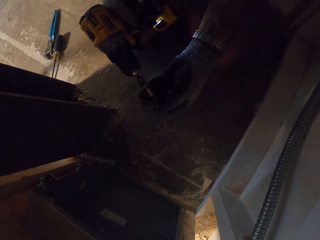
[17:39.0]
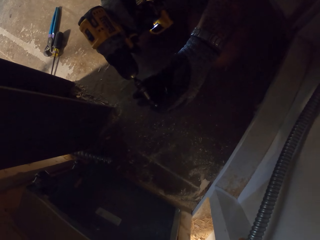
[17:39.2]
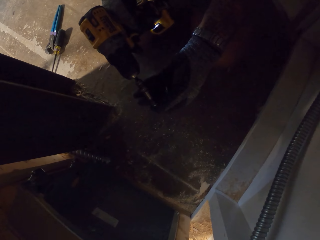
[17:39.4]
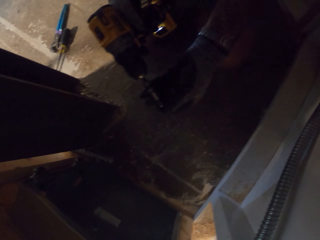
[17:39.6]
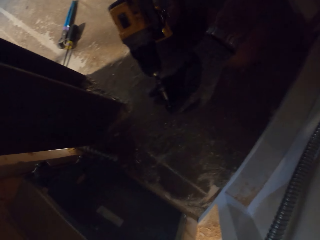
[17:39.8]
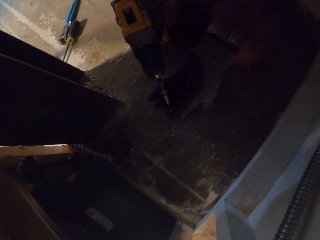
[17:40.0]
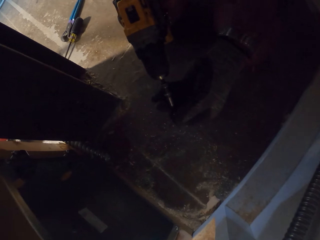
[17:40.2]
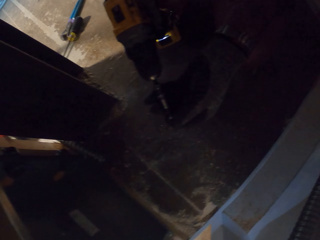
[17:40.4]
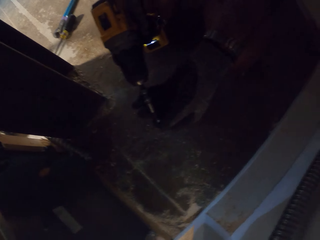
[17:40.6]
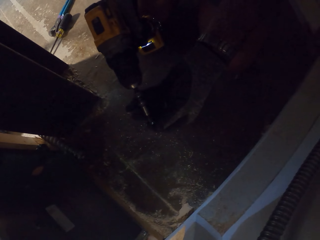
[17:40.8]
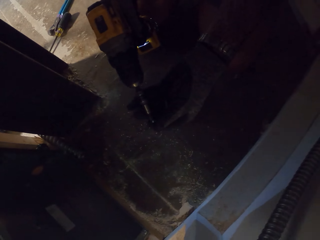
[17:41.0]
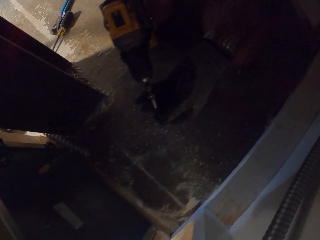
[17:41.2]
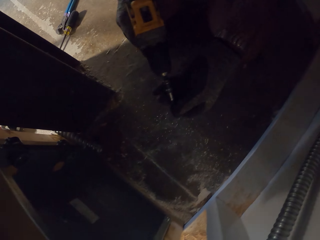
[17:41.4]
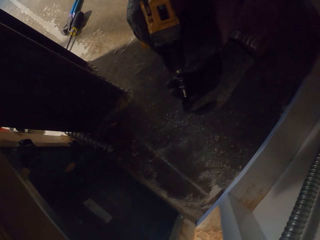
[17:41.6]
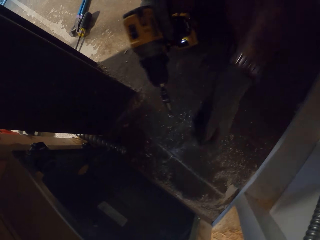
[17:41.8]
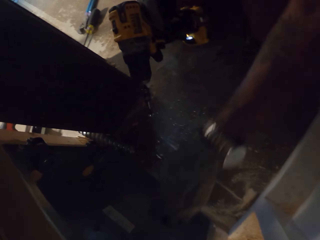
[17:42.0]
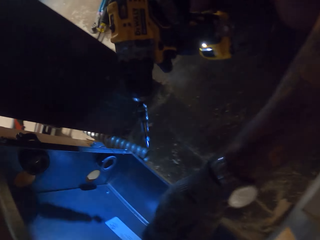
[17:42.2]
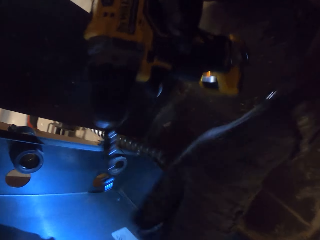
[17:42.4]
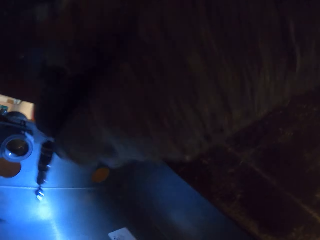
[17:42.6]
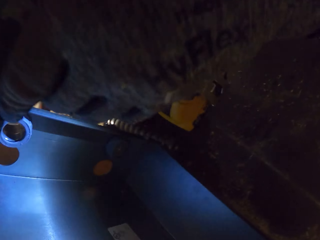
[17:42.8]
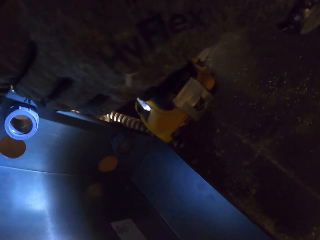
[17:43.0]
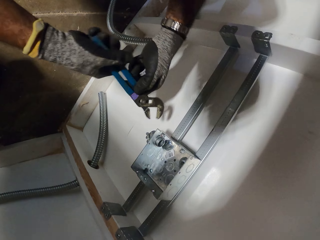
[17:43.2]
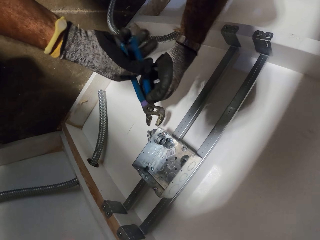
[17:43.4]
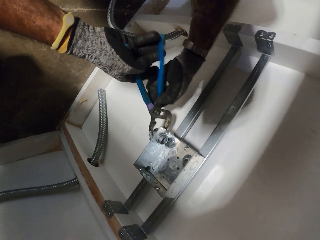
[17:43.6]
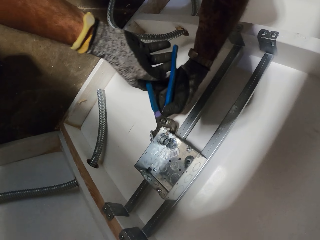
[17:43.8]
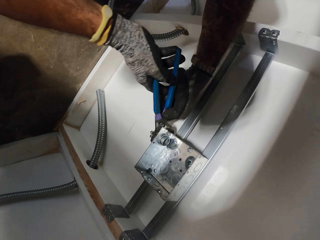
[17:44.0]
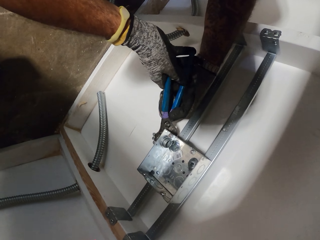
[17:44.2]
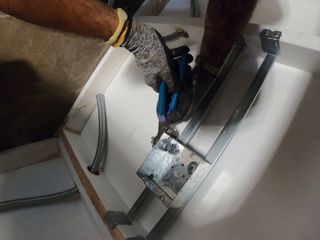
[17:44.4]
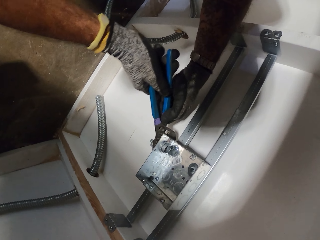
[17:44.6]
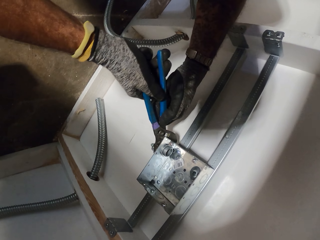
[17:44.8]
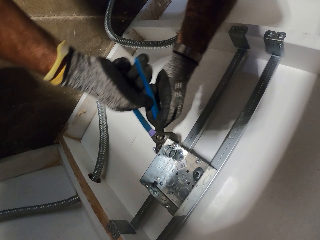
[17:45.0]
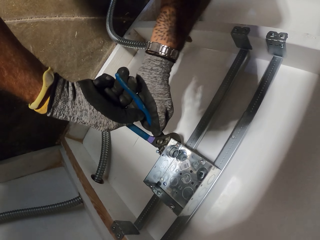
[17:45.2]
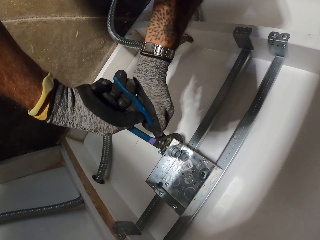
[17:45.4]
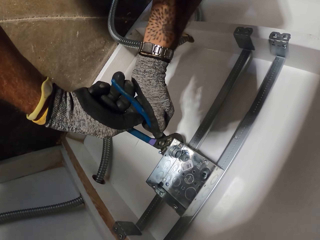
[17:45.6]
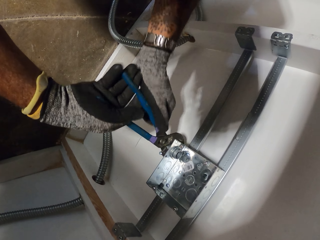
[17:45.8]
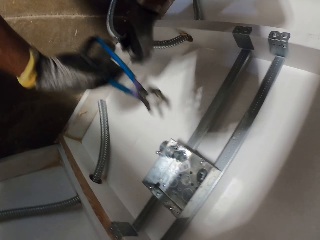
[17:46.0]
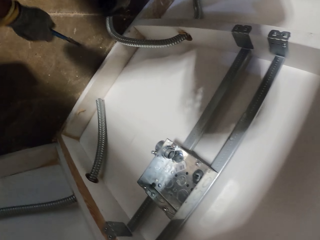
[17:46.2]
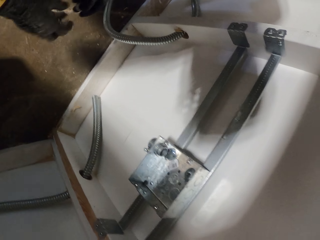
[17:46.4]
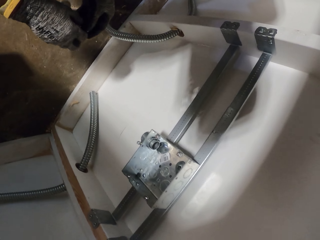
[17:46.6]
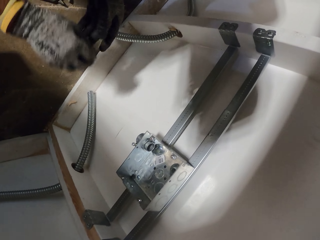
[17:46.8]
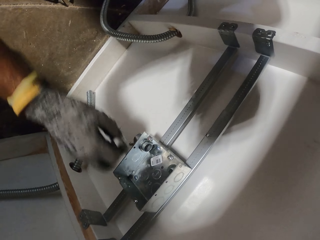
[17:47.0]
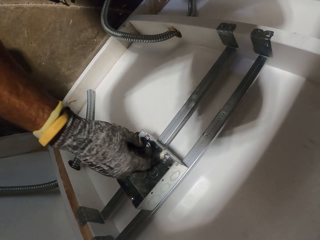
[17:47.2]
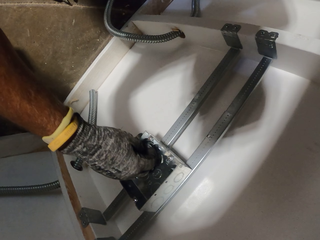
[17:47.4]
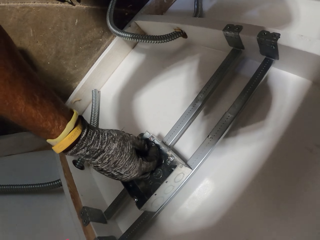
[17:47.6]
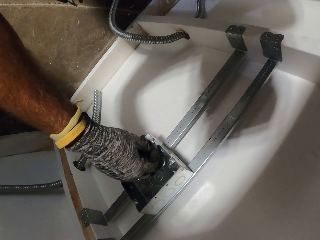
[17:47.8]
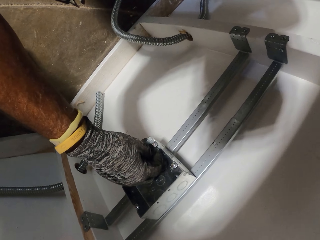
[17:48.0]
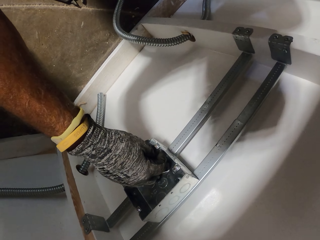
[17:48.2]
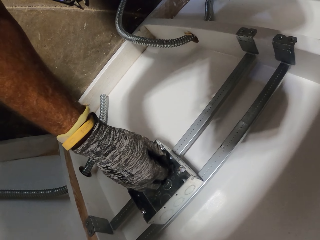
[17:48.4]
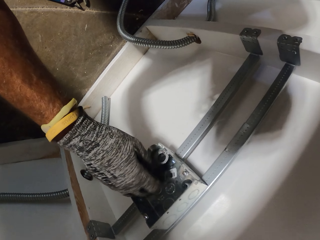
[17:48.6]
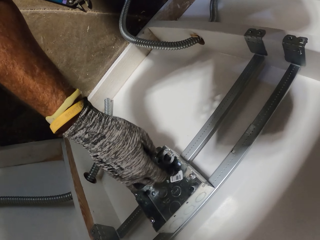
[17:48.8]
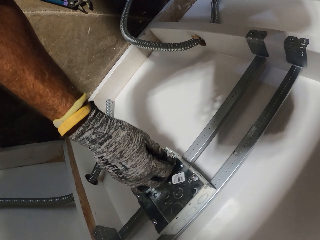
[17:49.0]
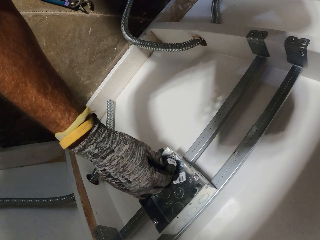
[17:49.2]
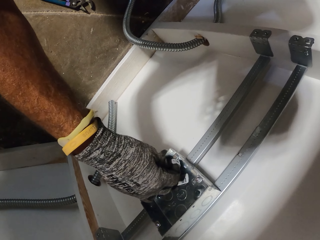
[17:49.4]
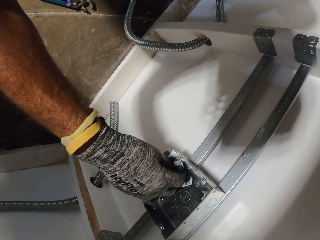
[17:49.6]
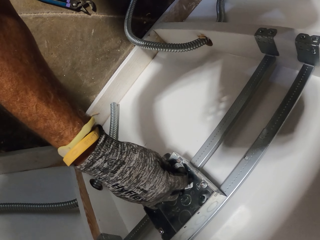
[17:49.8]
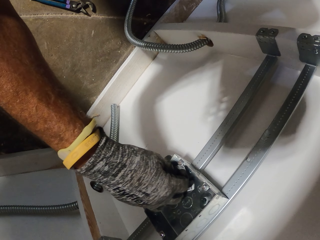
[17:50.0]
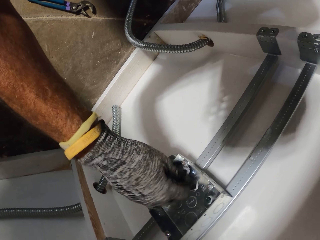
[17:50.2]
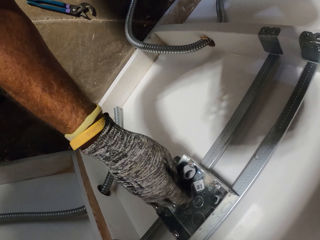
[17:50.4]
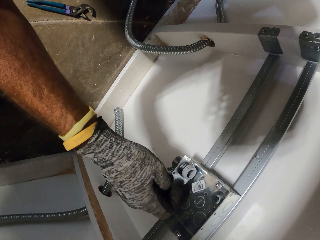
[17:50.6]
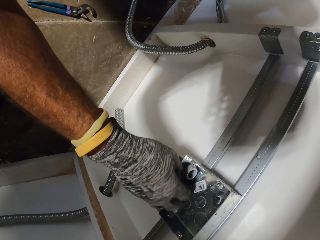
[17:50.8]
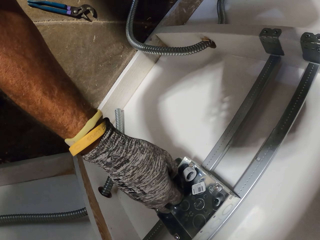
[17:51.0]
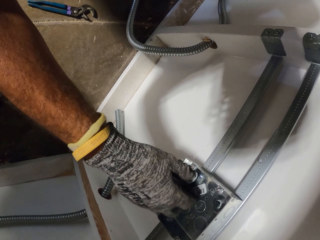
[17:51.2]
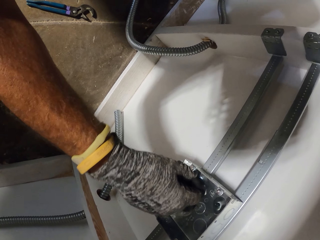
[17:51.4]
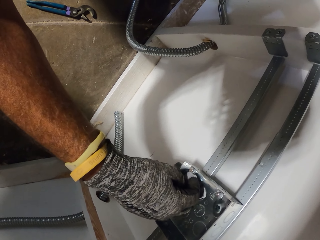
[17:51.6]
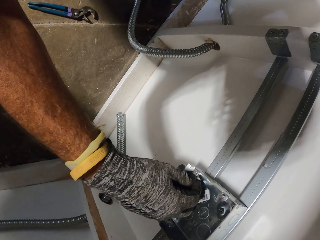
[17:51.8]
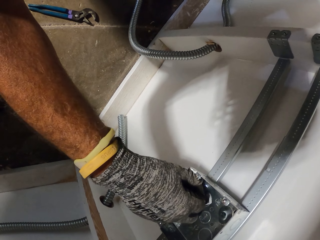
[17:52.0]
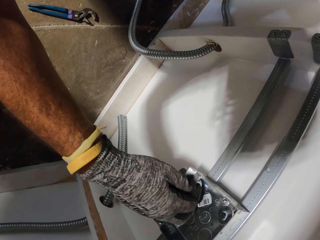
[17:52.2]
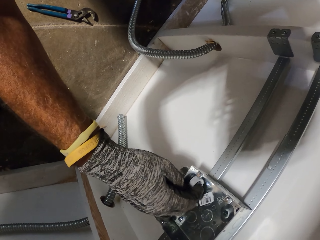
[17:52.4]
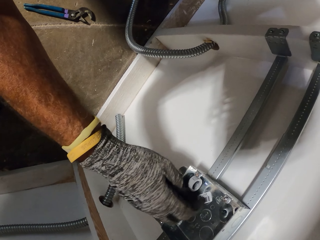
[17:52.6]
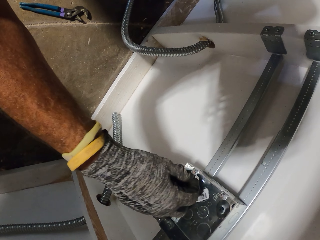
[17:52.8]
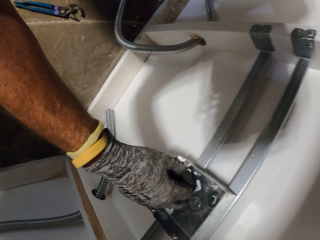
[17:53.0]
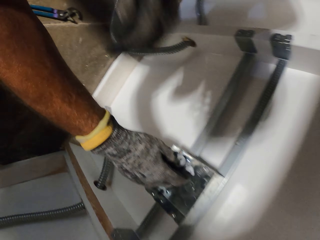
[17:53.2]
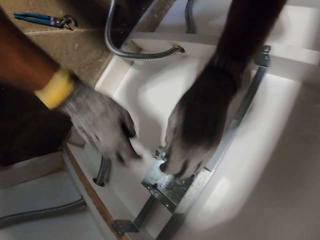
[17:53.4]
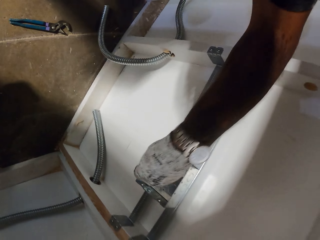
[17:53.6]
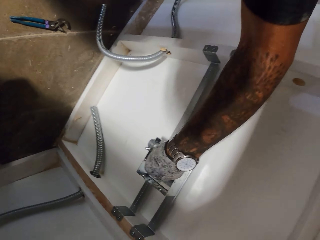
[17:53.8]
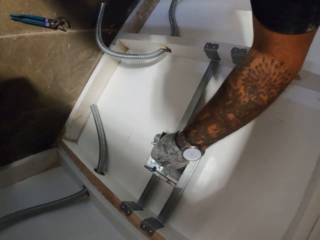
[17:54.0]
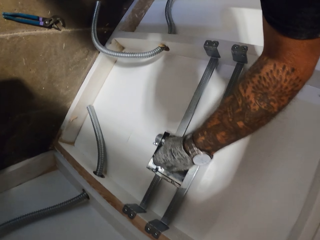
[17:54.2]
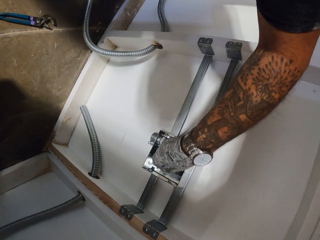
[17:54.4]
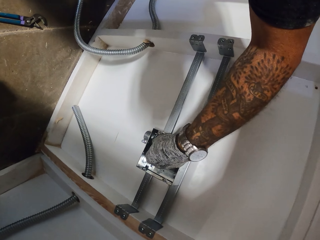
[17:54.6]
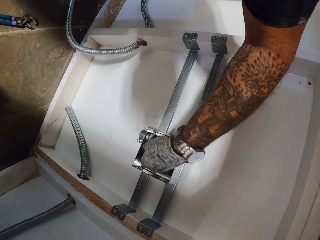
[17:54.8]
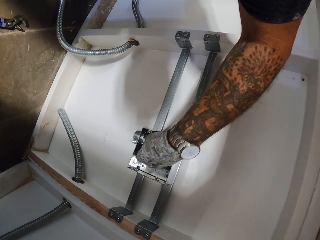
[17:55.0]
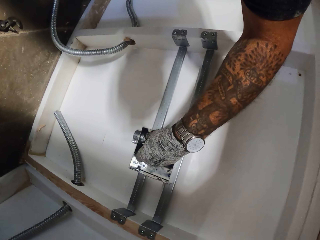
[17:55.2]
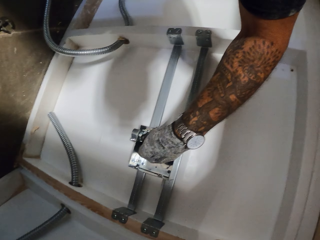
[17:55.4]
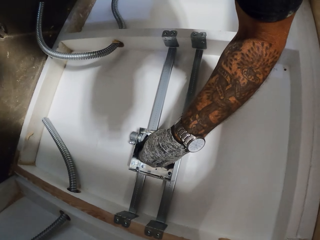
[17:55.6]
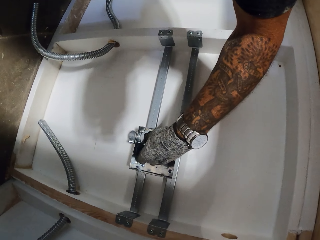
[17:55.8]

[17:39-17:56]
The camera wearer places a screw on the impact wrench. He opens a screw with a screwdriver. He tightens a bolt with pliers. He tightens the bolt with his hands. He places a nut. He tightens the nut with hands.

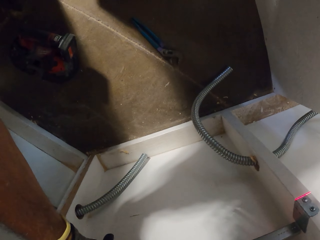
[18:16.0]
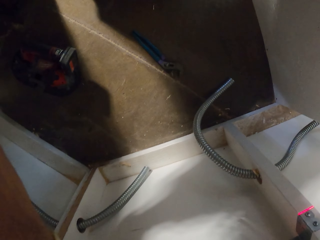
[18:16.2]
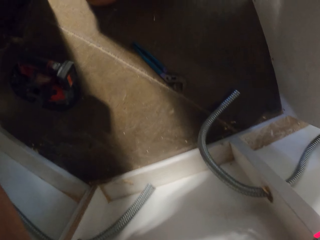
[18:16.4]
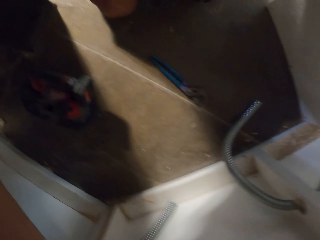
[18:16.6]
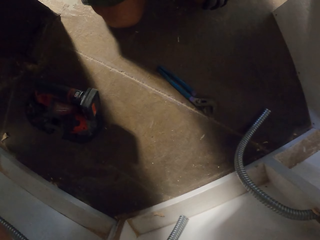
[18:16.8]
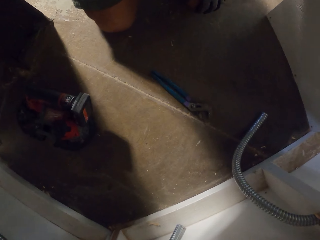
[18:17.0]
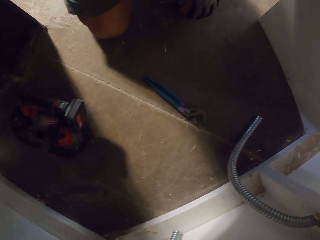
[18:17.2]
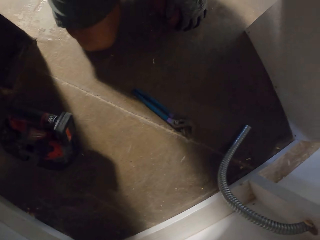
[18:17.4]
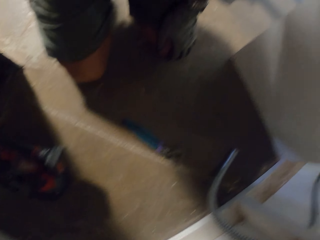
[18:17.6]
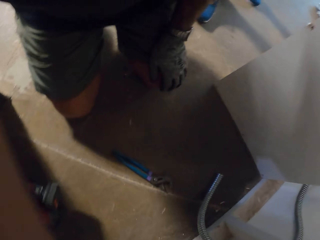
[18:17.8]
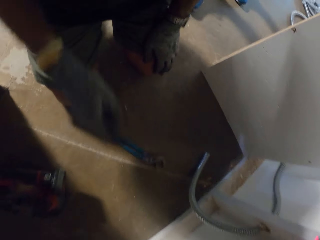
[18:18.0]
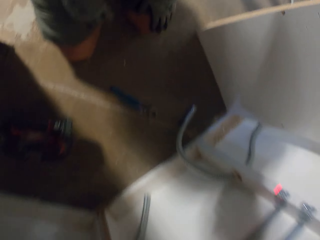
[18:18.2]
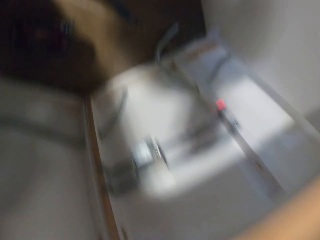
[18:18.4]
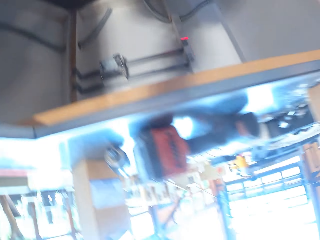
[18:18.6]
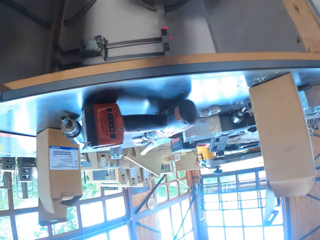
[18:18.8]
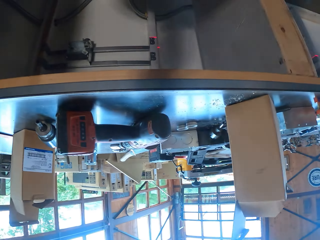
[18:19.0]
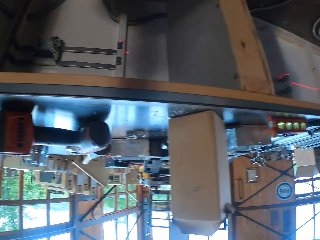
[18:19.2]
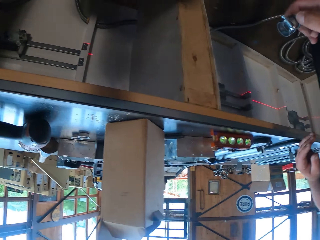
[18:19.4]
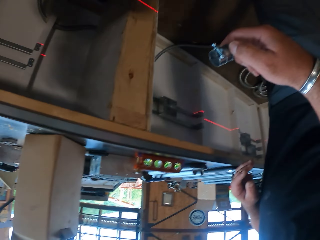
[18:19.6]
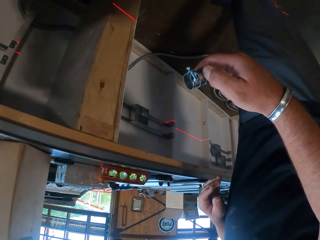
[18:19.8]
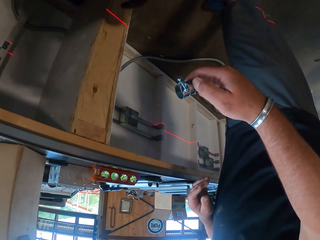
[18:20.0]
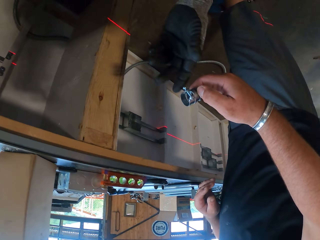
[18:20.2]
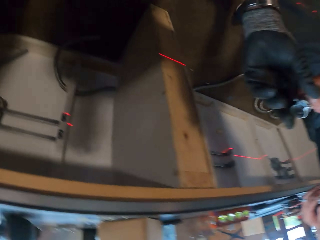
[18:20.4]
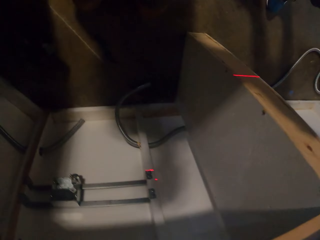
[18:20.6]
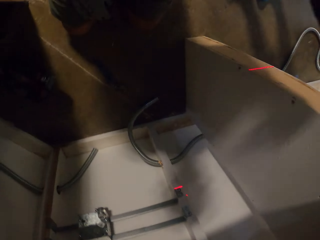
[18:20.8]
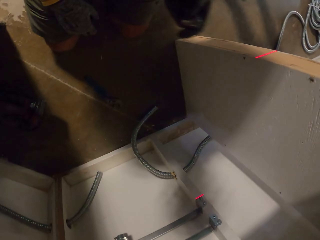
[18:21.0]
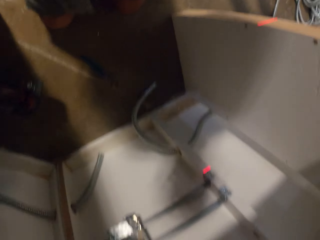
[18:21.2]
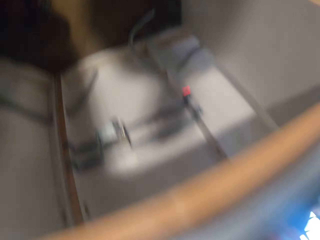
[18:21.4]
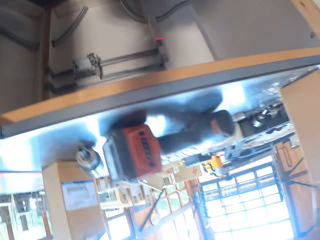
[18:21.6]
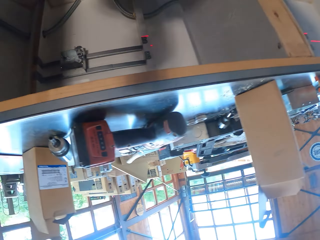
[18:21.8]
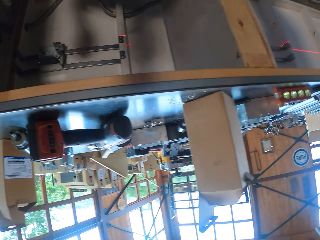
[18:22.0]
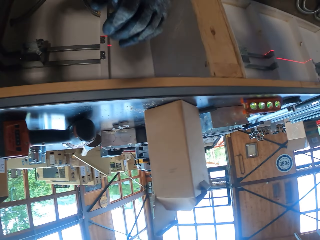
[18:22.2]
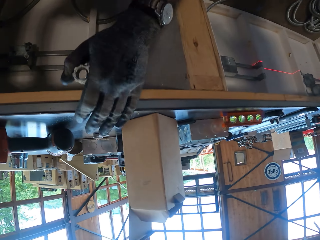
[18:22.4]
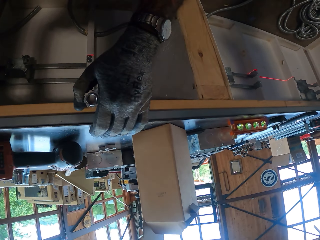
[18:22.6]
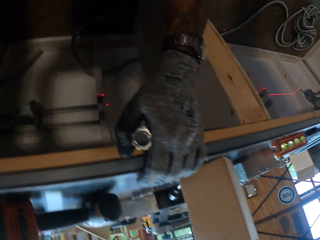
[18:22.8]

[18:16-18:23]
The camera wearer looks around. They pick up a pipe valve from a person.
